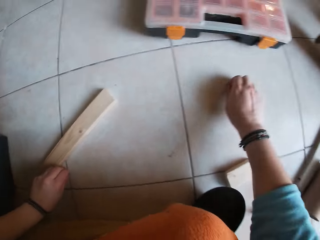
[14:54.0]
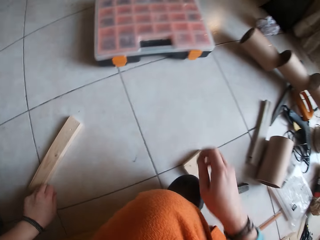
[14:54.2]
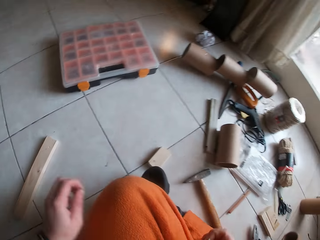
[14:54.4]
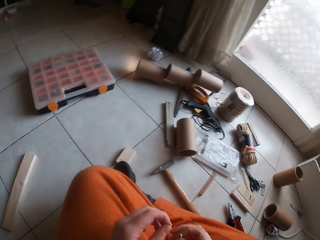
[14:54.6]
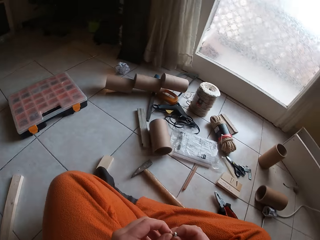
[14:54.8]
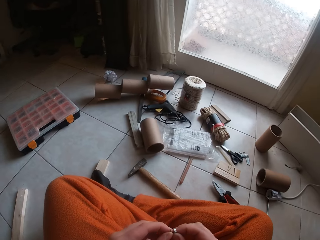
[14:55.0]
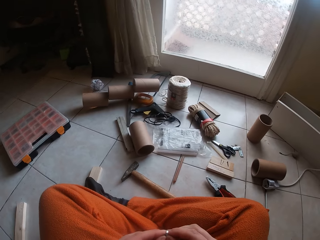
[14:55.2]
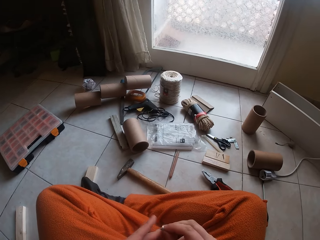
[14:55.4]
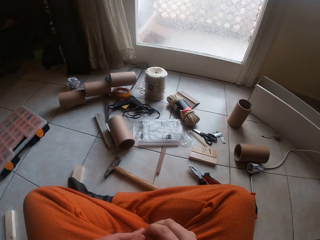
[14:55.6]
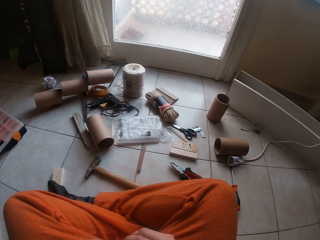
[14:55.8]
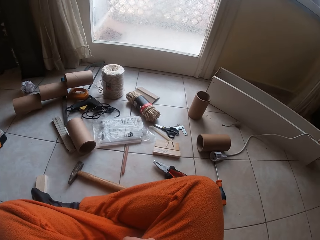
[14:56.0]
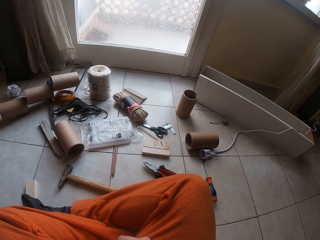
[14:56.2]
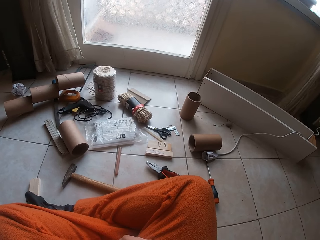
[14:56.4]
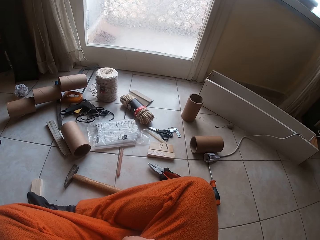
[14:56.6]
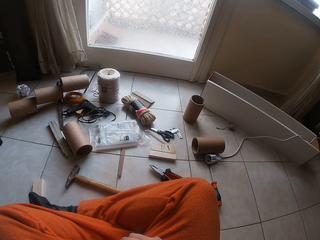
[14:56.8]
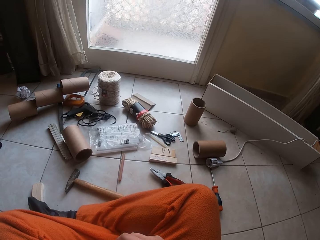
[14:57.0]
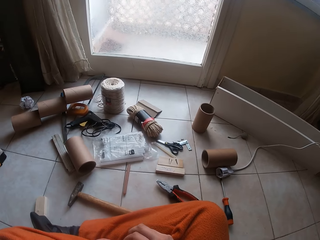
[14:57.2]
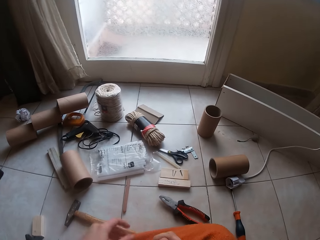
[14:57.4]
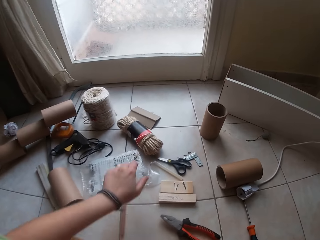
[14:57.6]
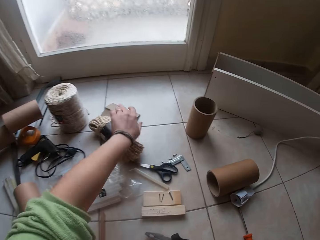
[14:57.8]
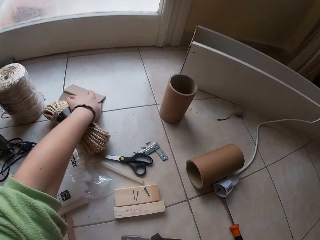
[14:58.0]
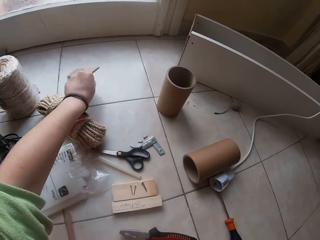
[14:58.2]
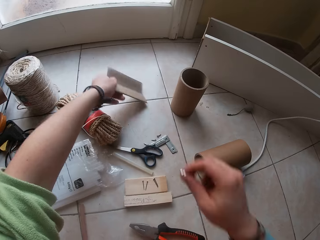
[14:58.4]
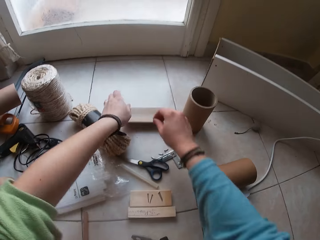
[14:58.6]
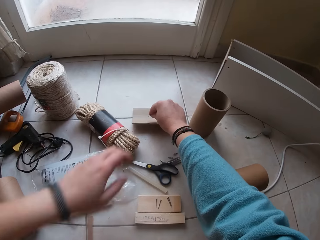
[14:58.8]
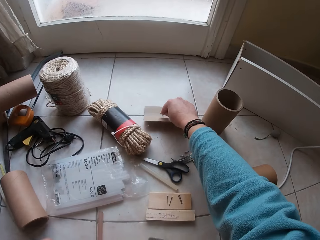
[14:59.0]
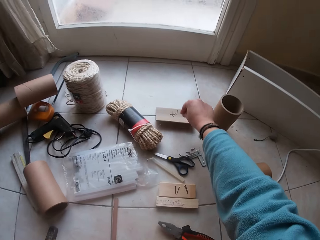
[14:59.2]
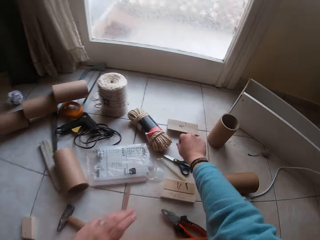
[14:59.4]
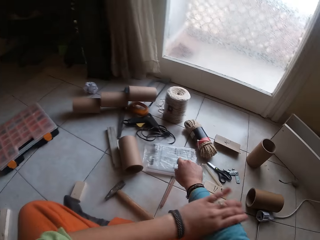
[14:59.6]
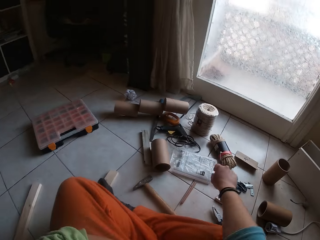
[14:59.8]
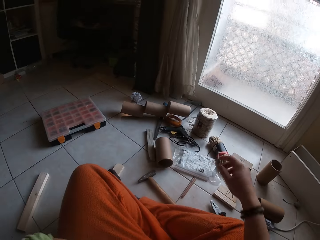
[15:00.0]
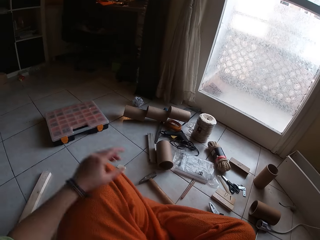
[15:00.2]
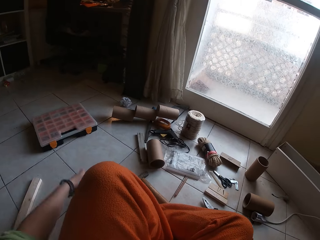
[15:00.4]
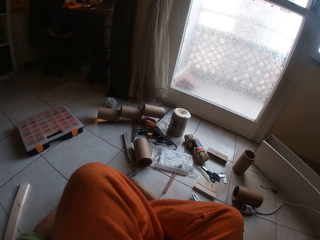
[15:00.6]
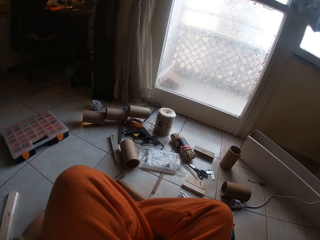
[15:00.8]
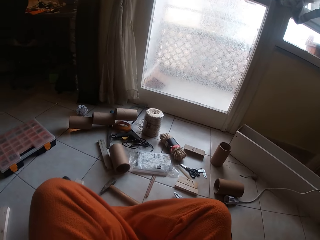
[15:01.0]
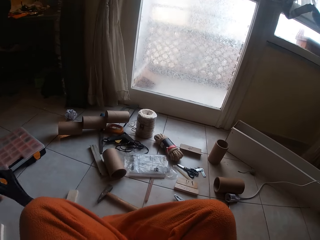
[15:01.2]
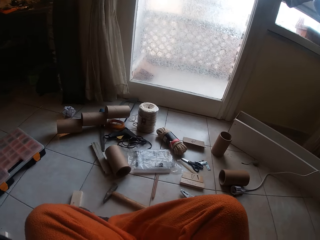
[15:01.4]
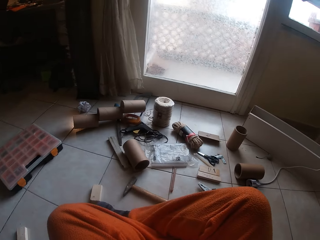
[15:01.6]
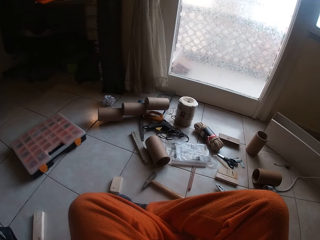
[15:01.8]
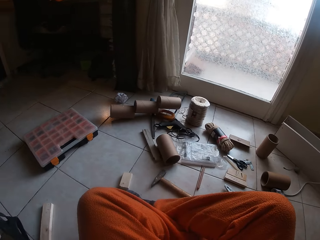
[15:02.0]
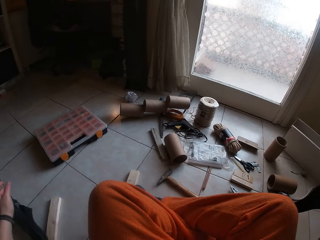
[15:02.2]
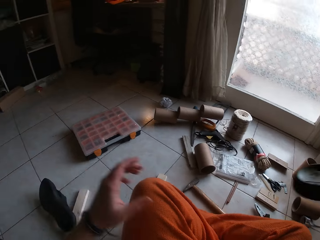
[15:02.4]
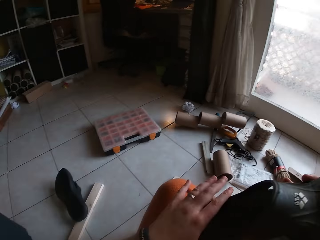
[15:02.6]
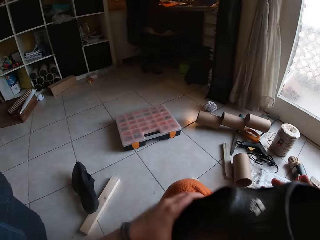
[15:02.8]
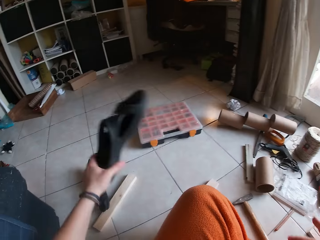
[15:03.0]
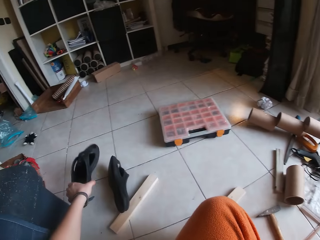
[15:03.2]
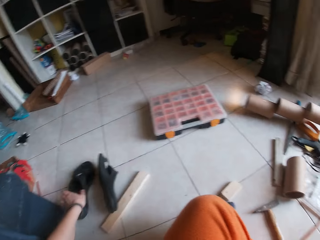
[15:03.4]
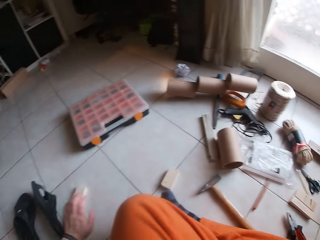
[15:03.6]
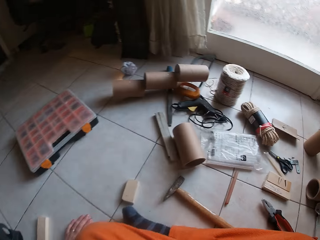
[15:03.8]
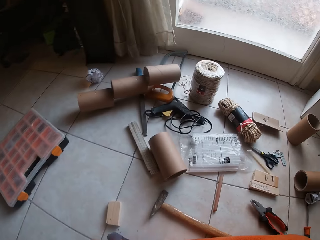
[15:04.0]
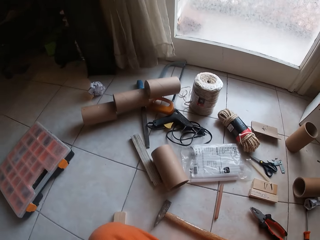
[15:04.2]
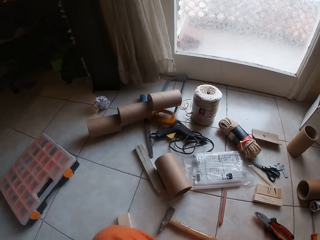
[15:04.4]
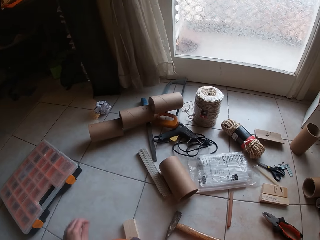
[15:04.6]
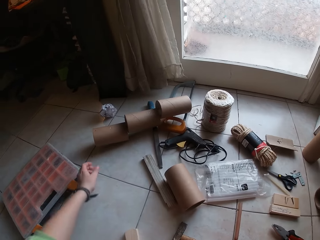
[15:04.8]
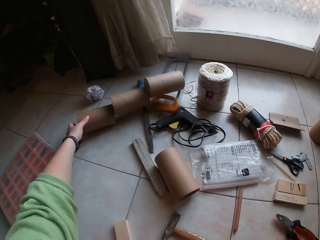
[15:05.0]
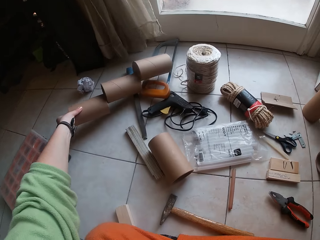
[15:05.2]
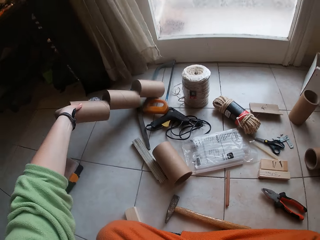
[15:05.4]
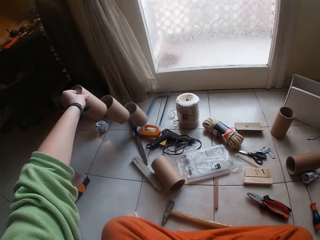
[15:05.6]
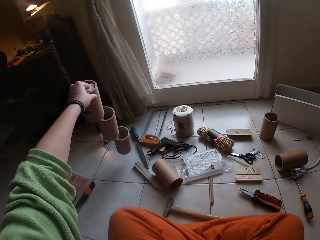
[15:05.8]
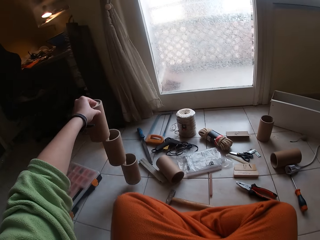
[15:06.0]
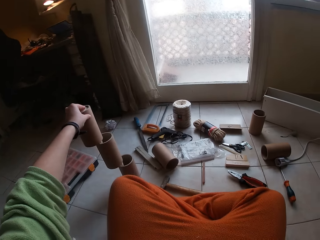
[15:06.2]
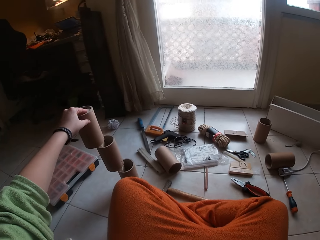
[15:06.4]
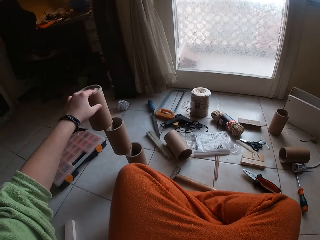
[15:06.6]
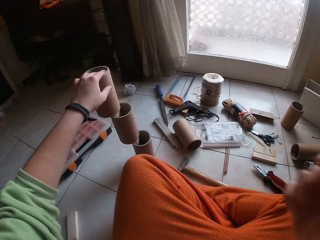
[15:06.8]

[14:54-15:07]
The camera wearer picks up nails from the floor with her left hand. She holds the nails in both hands. She holds the nails in her right hand. She looks around. She overturns a plank on the floor with her left hand. She picks up a box. She drops the nails on the plank with her right hand. She rolls her right-hand sleeve with her left hand. She removes a slipper in her right foot with her left hand. She passes the slipper in her right hand to her left hand. She drops the slippers in her left hand on the floor. She picks up the cardboard craft tube on the floor with her left hand.

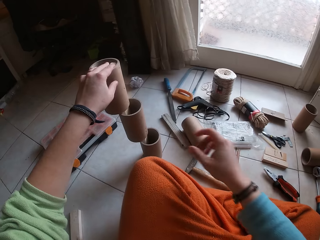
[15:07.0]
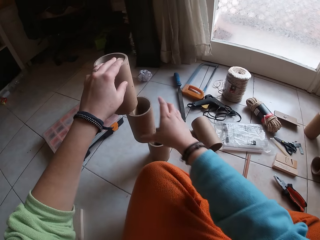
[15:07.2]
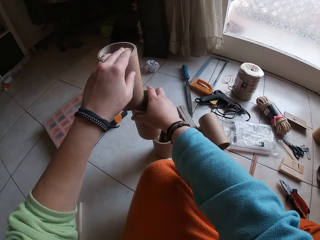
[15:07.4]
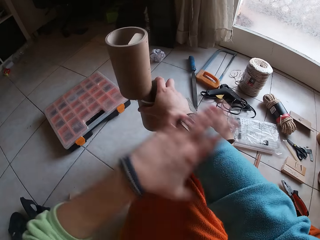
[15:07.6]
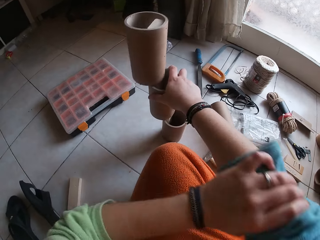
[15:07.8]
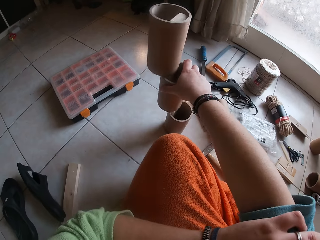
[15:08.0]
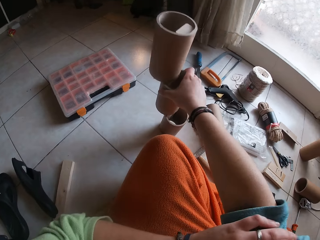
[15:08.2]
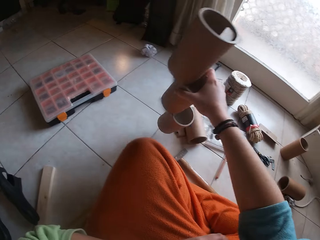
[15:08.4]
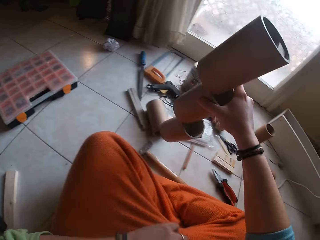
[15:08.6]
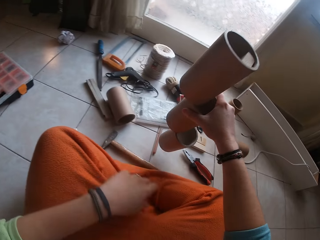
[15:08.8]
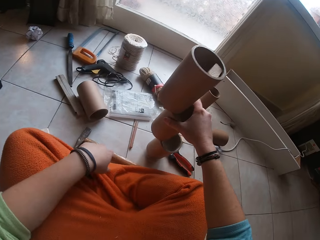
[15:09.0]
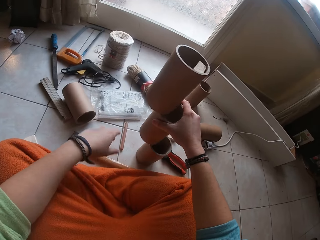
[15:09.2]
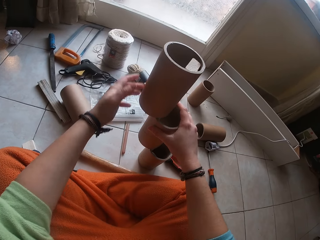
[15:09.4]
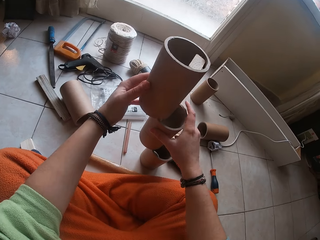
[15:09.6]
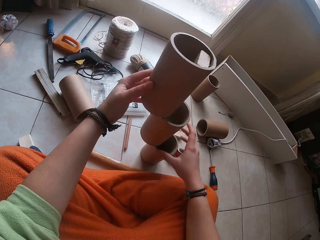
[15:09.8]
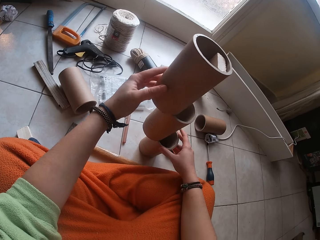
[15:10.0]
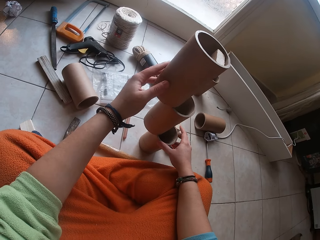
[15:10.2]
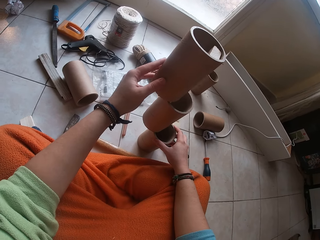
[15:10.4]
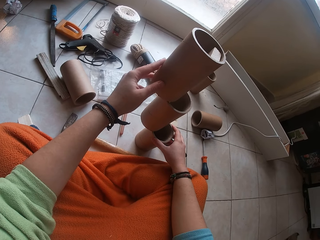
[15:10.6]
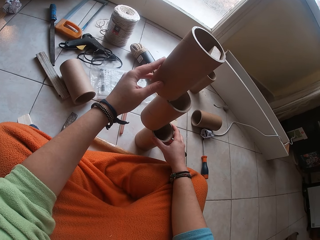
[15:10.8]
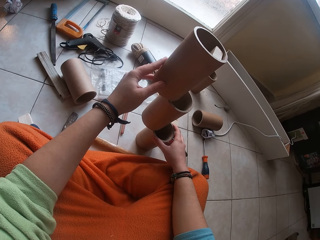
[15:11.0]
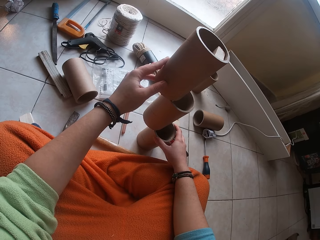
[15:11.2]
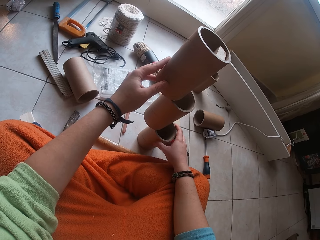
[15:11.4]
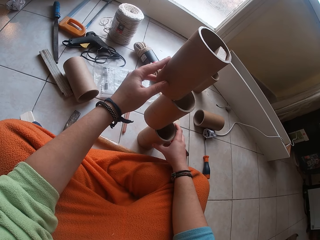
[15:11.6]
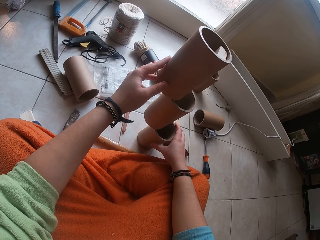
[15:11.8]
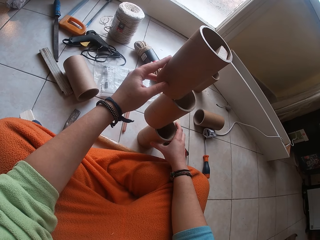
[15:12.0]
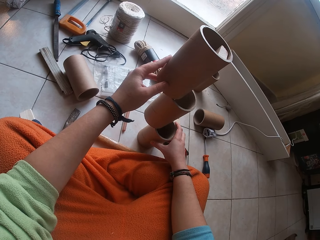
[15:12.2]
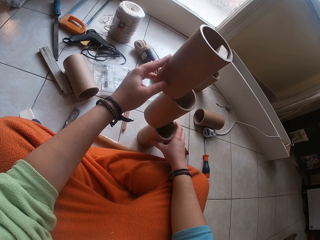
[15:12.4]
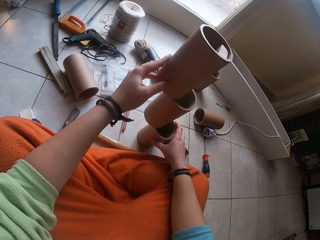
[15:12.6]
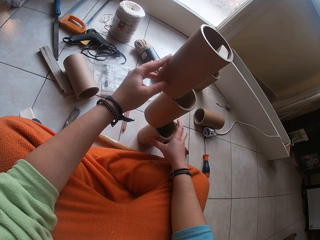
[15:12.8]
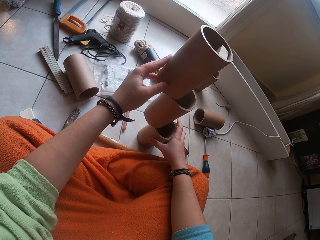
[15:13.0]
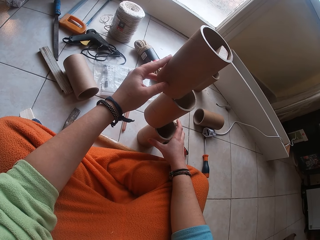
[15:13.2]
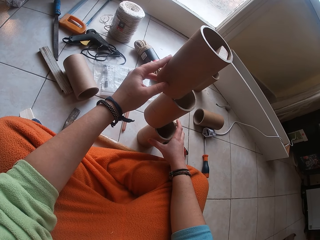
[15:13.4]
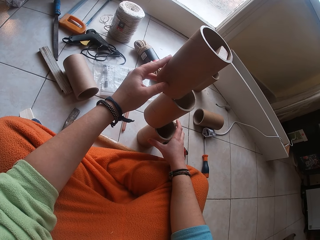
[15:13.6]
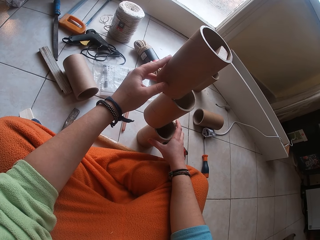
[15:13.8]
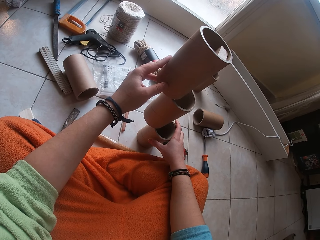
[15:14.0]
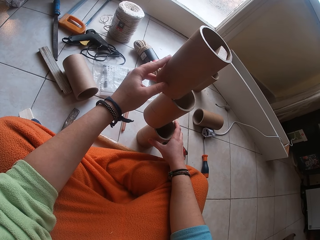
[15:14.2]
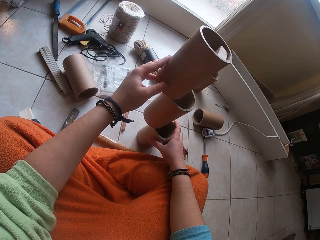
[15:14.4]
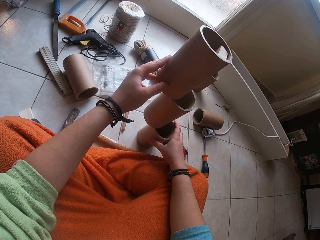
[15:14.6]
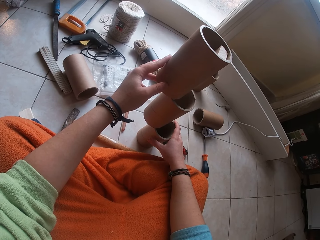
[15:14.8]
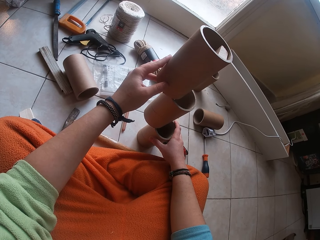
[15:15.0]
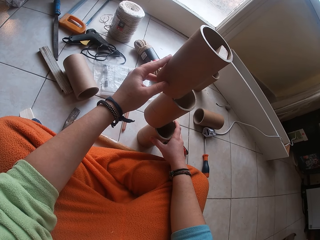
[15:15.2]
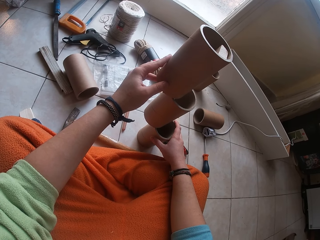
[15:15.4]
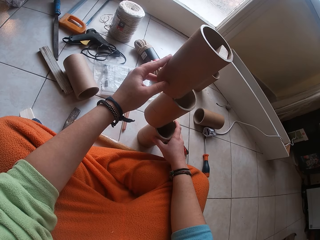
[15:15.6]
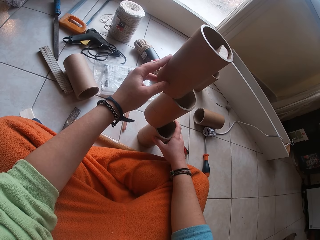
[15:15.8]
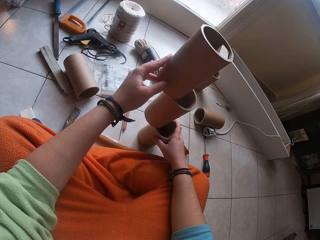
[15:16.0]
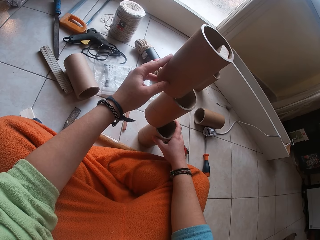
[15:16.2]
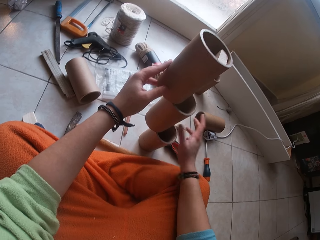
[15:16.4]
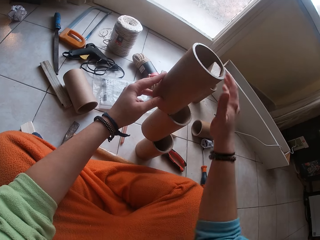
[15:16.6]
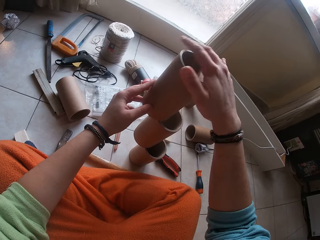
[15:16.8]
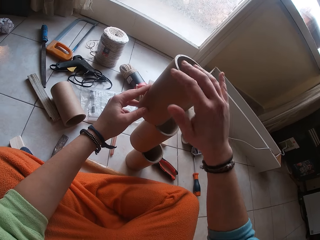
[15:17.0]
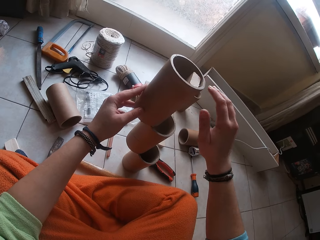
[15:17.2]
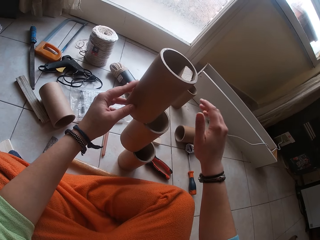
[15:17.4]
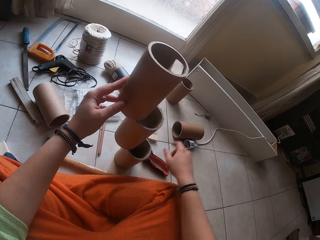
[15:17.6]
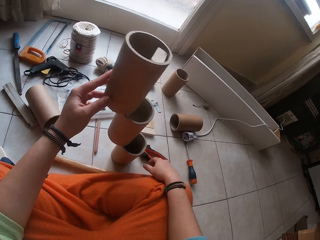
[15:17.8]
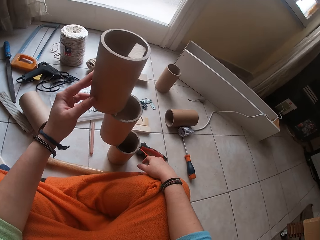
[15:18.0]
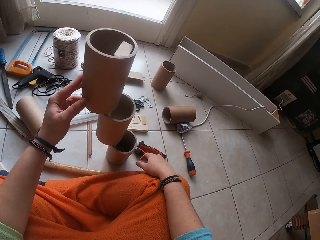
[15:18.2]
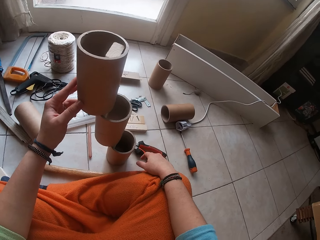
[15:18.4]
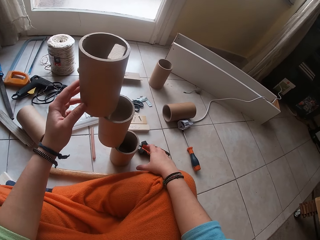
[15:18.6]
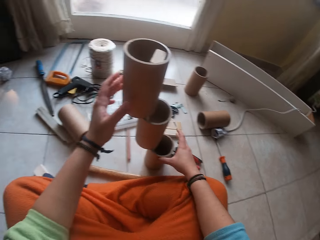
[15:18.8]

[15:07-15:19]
The camera wearer holds the cardboard craft tube or cylindrical boxes with her right hand. She touches the cylindrical boxes with both hands. She rolls her right-hand sleeve with her left hand. She moves the cardboard craft tube in her right hand. She holds the cardboard craft tube with both hands. She touches the top of the cardboard craft tube with her right hand.
